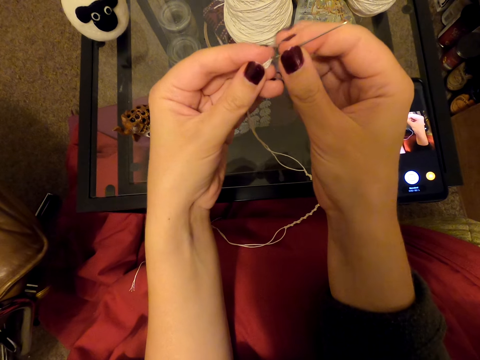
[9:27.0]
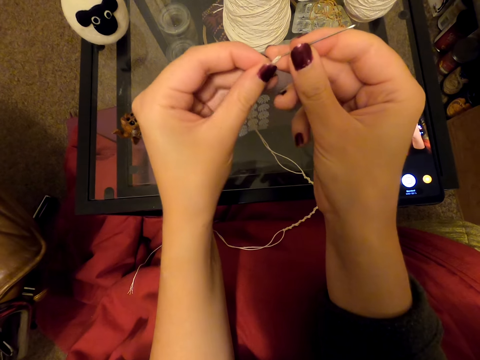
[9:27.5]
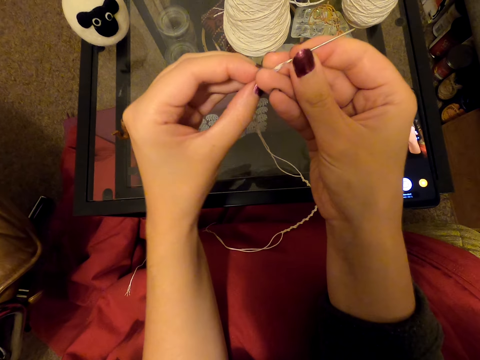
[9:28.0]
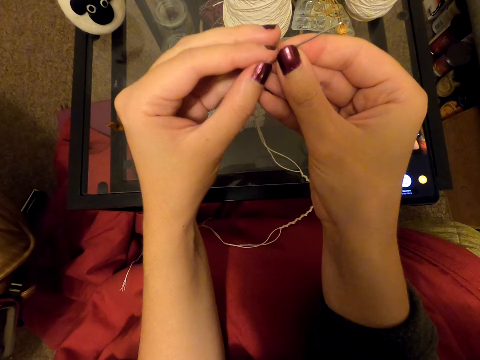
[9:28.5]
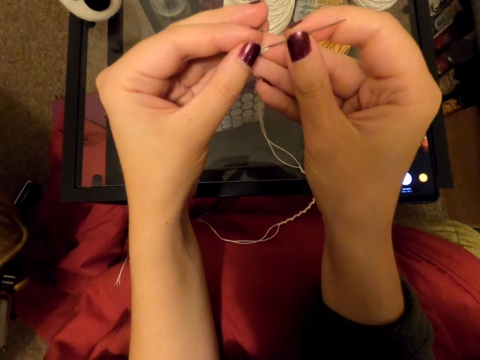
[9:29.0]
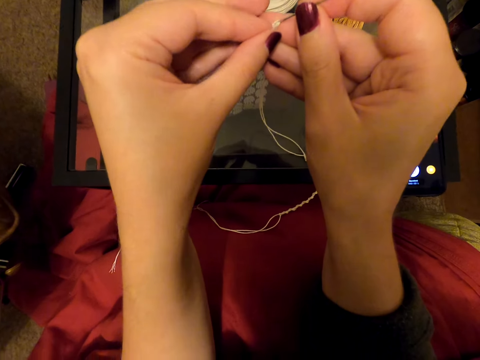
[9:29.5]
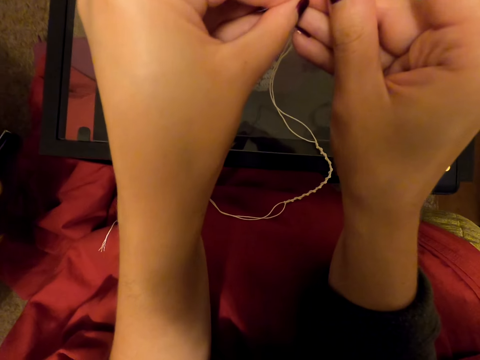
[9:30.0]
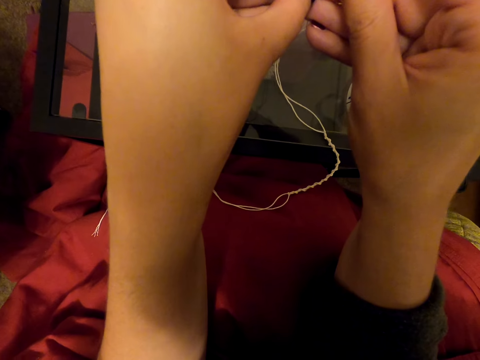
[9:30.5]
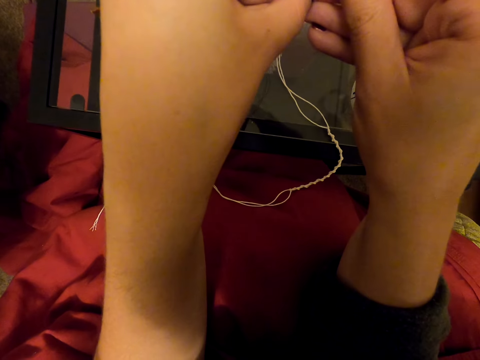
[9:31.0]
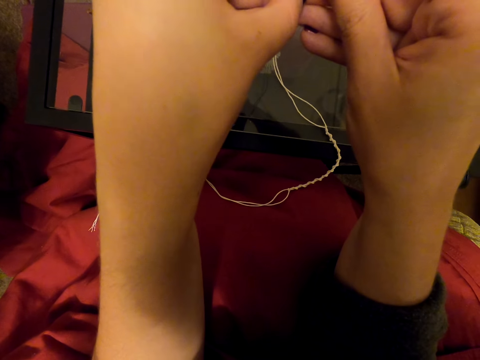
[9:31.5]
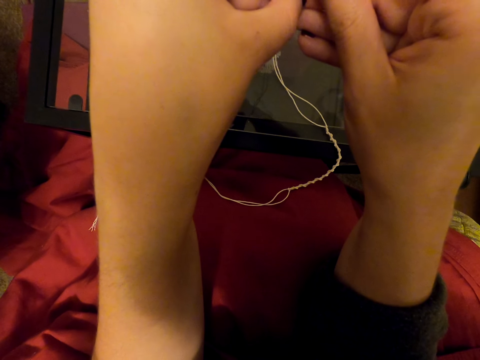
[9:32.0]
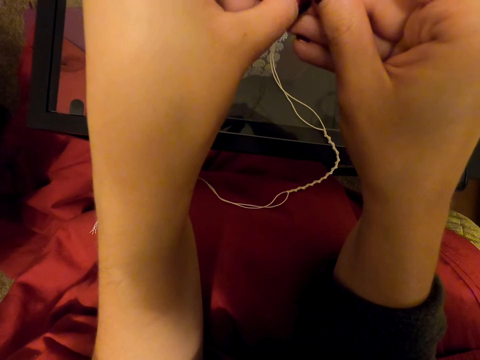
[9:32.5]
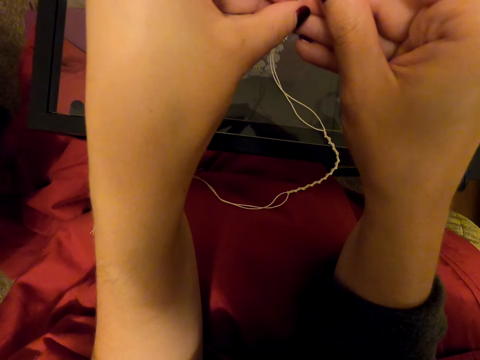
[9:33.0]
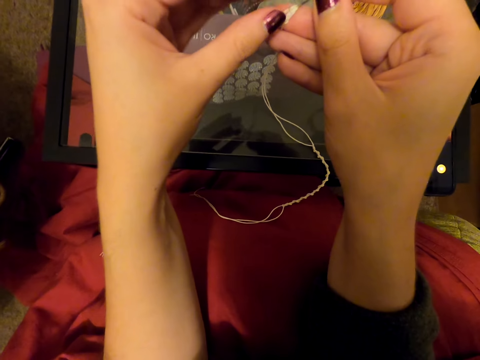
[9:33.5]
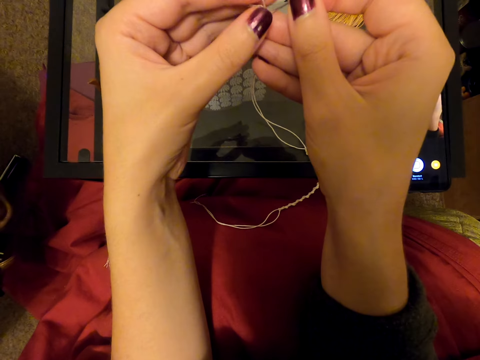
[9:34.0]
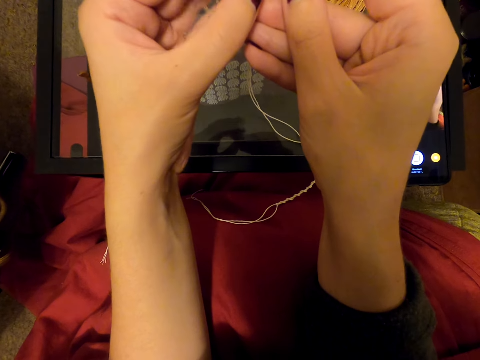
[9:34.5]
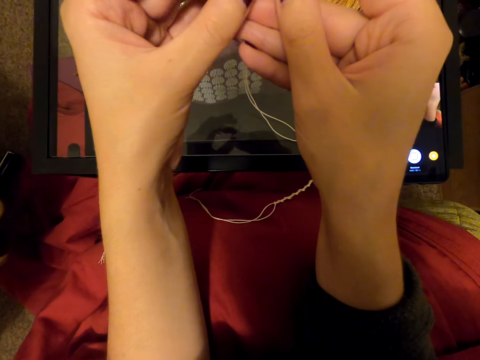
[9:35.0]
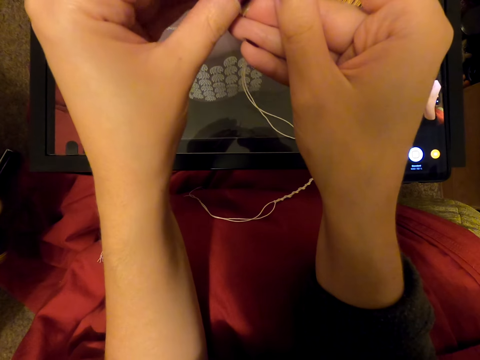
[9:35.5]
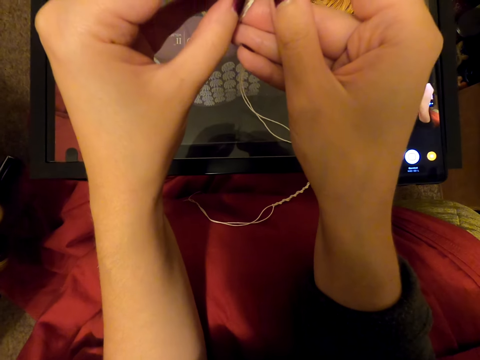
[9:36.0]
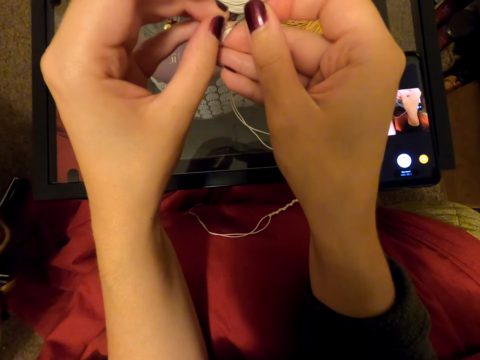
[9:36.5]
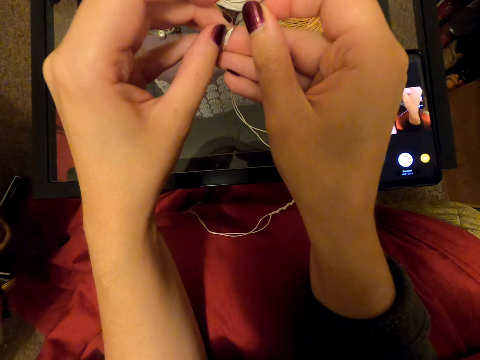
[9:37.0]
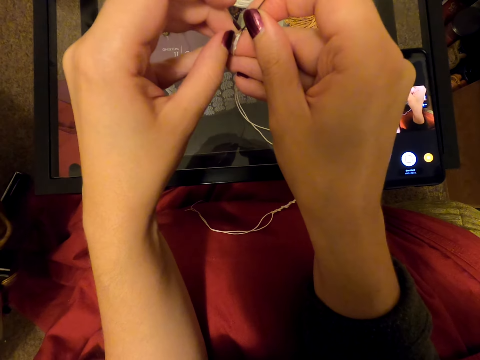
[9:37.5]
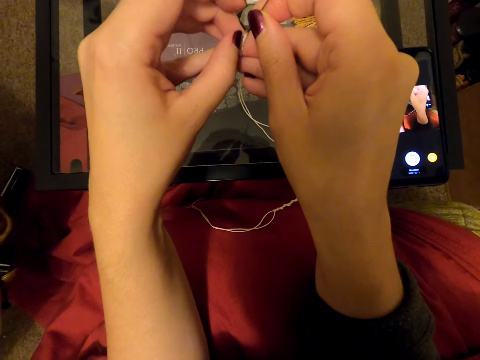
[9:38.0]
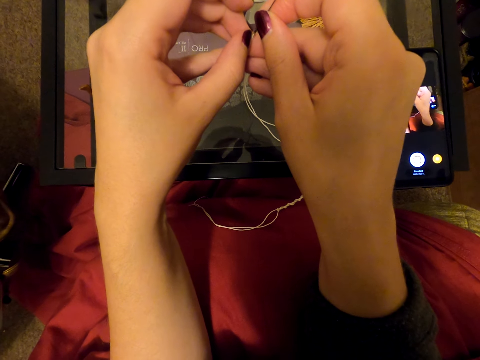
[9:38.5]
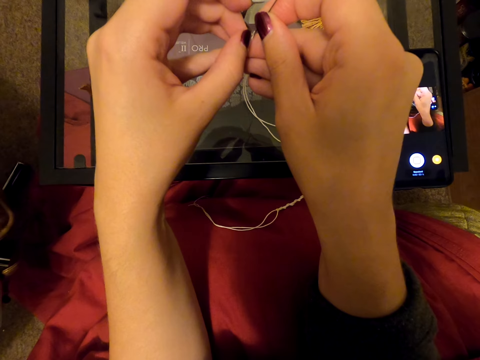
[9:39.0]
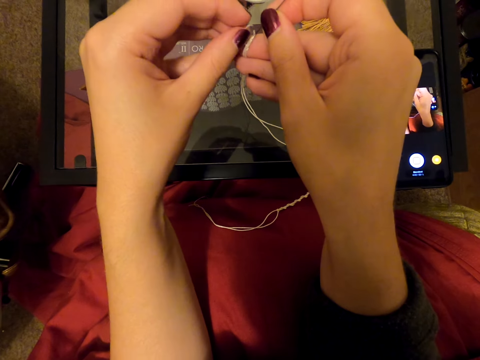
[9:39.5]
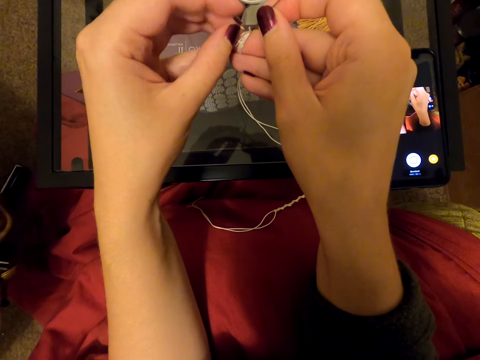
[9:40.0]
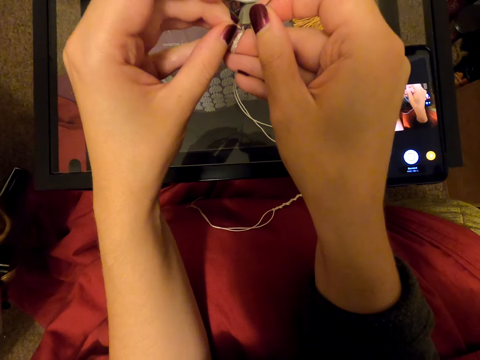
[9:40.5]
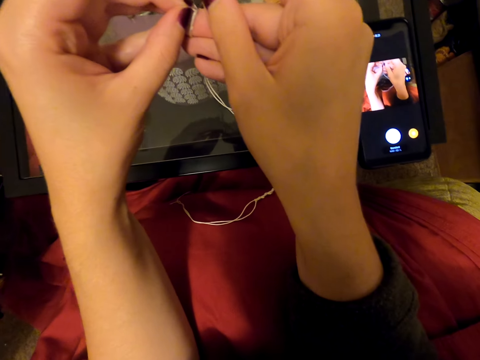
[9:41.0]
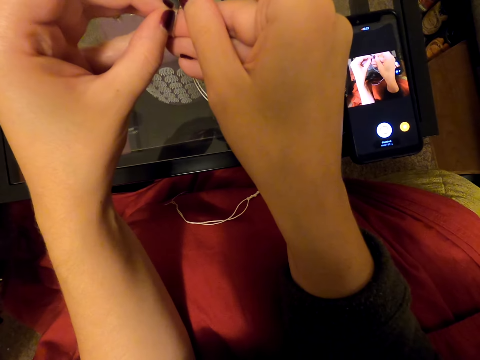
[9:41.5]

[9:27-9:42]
The camera wearer holds the threads with fingers. They pull the thread.

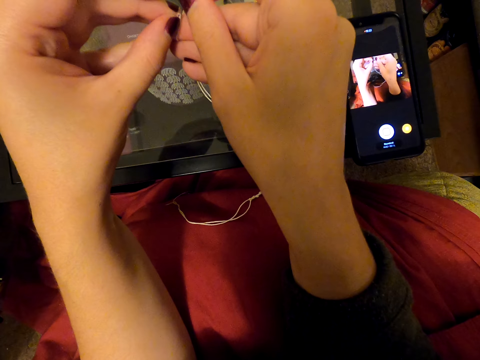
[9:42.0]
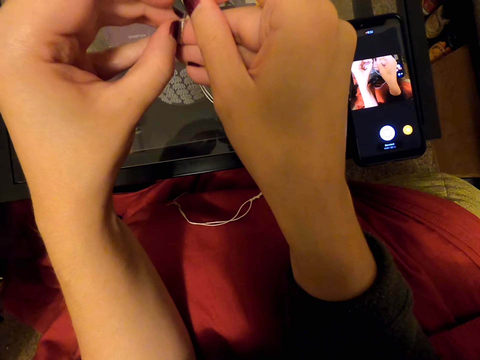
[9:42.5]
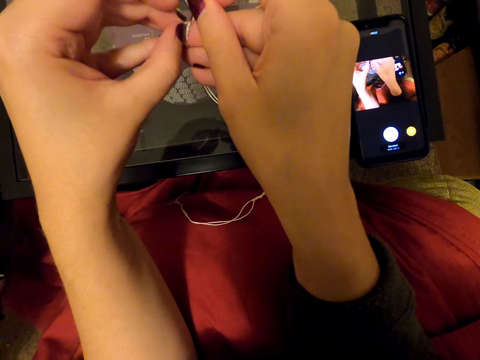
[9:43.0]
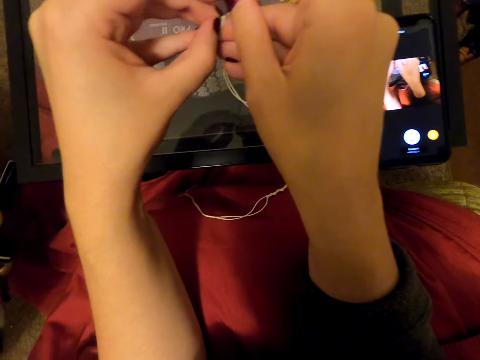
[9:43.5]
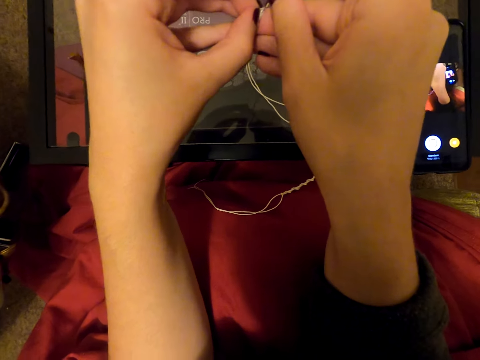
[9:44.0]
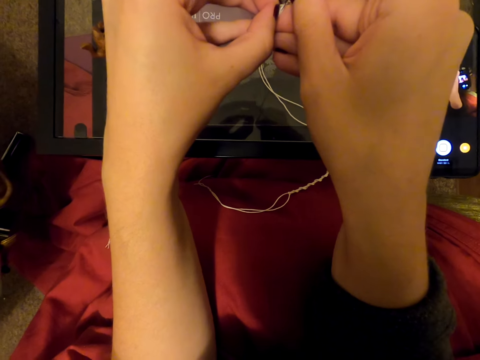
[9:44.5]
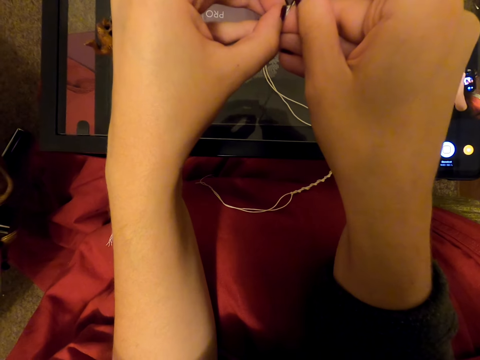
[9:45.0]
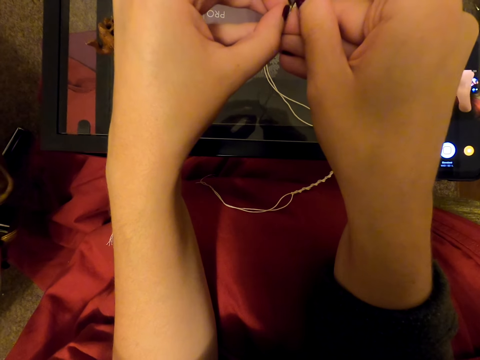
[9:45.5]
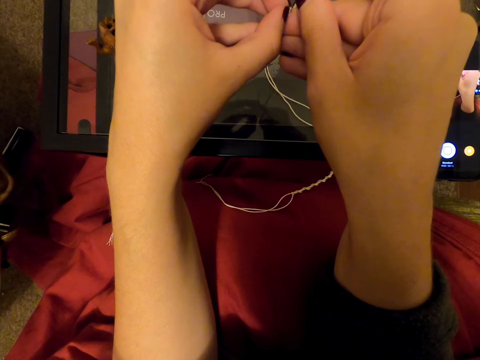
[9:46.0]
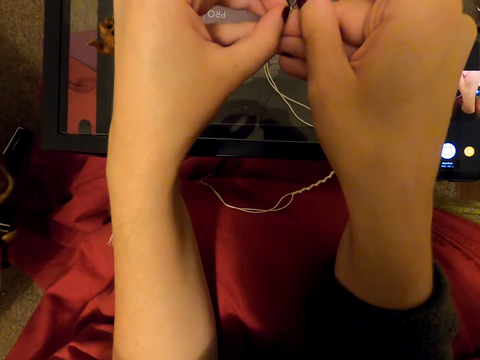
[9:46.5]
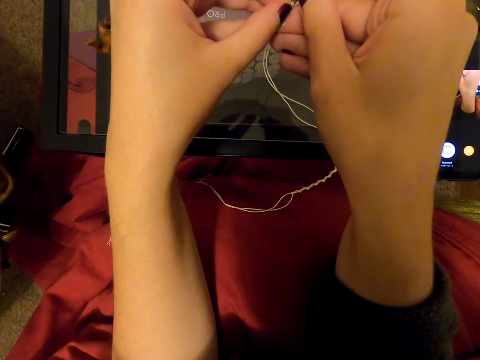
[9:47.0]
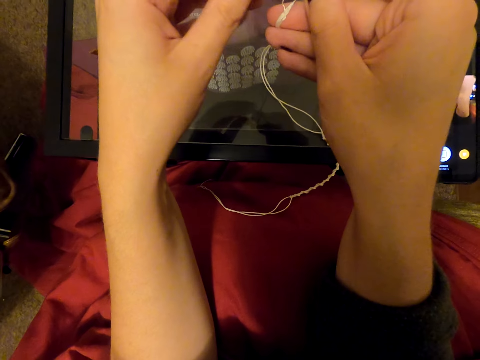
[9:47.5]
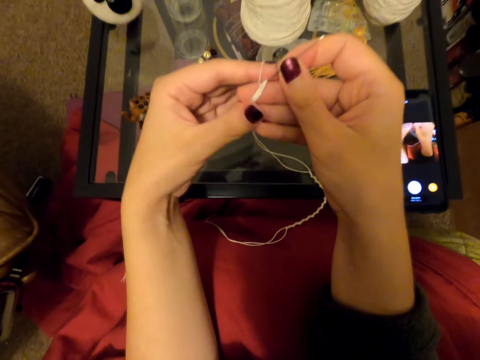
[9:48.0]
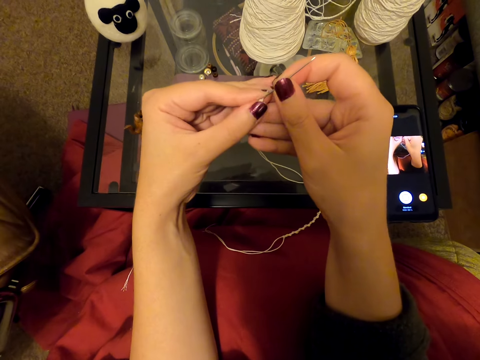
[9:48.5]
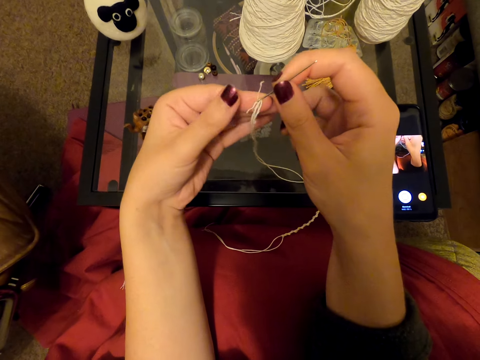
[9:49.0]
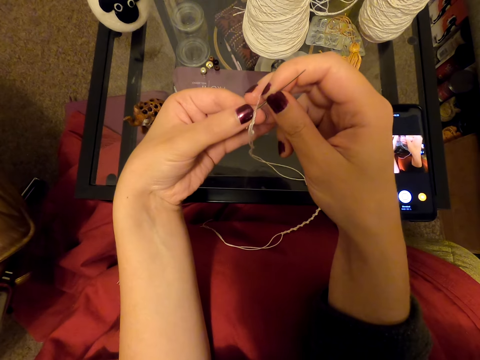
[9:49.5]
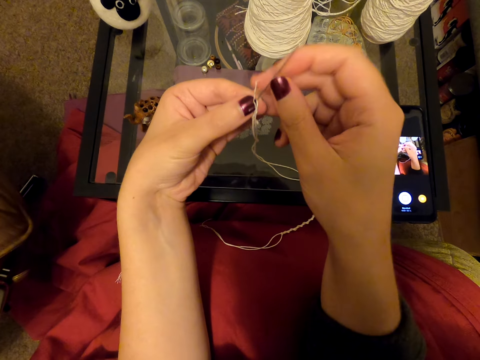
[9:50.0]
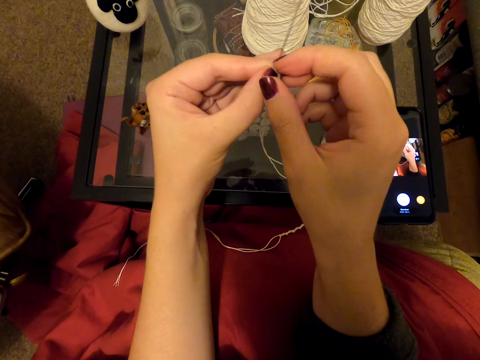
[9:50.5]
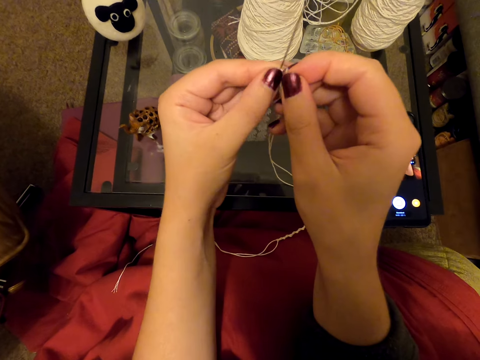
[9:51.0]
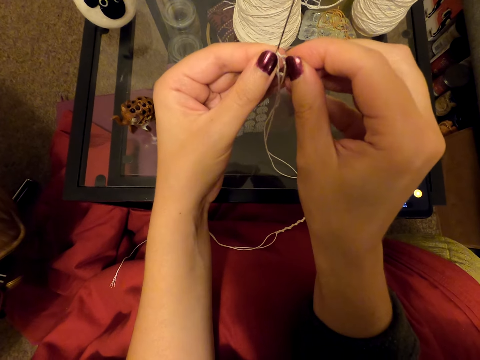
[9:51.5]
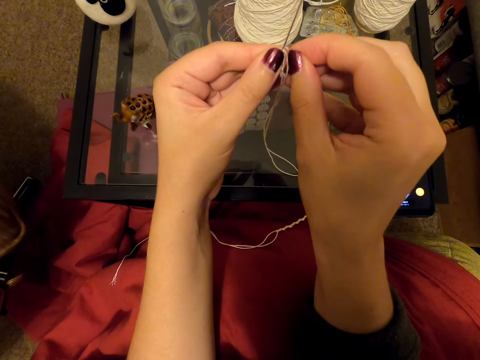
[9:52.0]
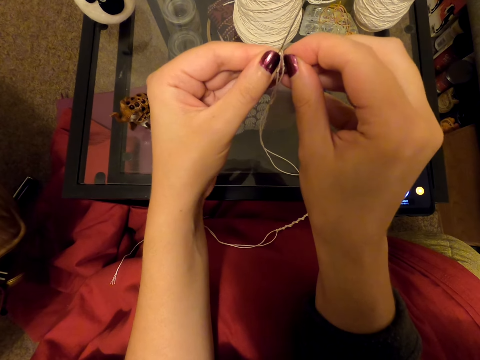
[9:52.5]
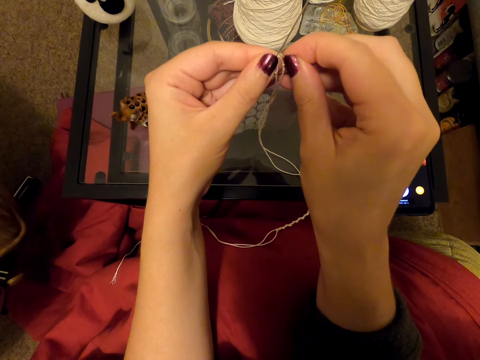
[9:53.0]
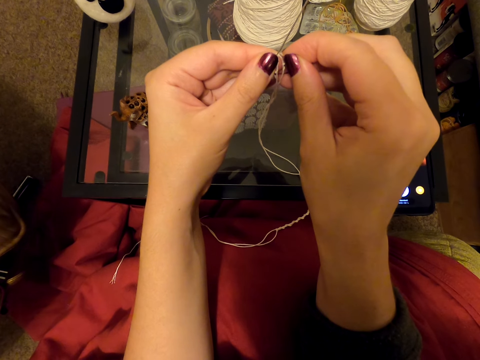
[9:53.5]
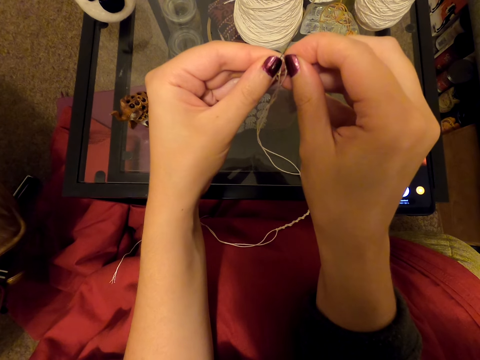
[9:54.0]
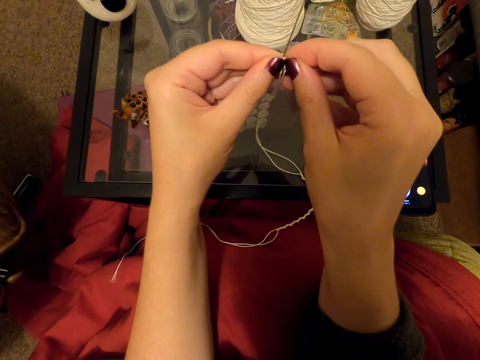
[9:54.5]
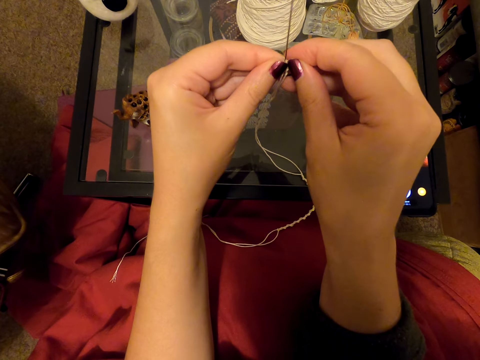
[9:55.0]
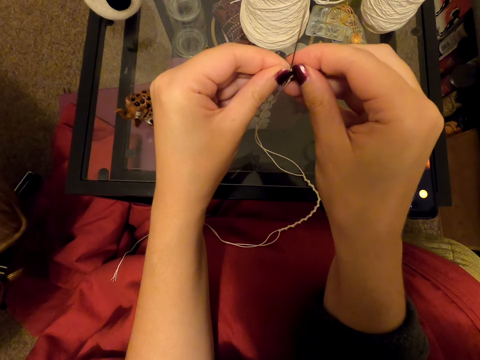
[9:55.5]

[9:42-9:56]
The camera wearer holds a thread. They hold the thread again. They insert the thread in a needle.
